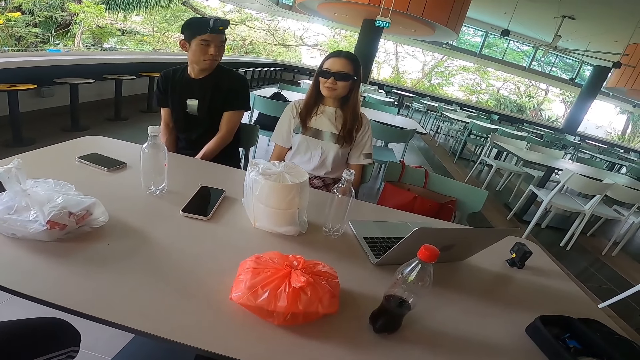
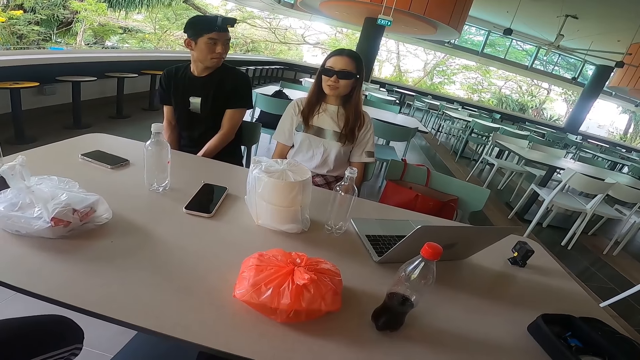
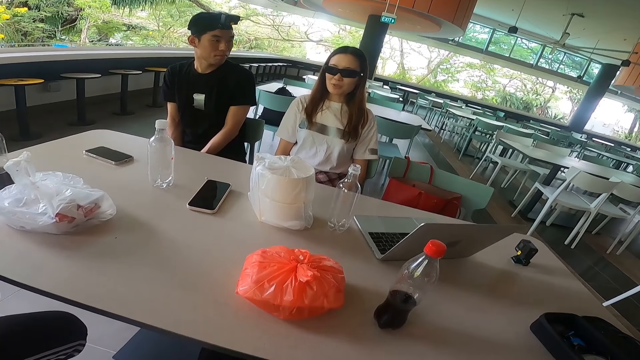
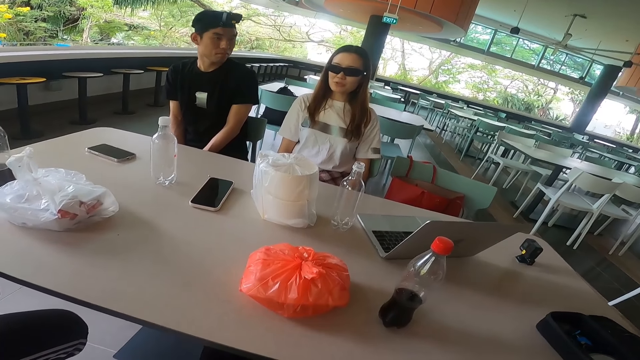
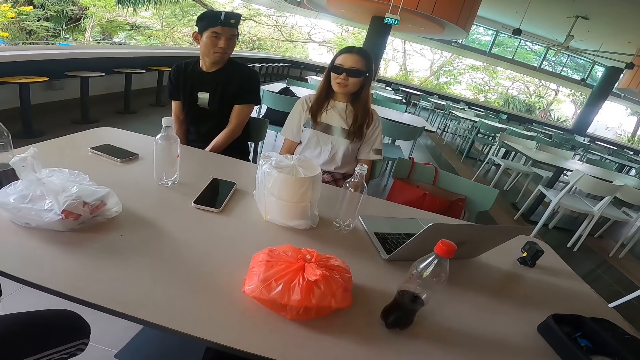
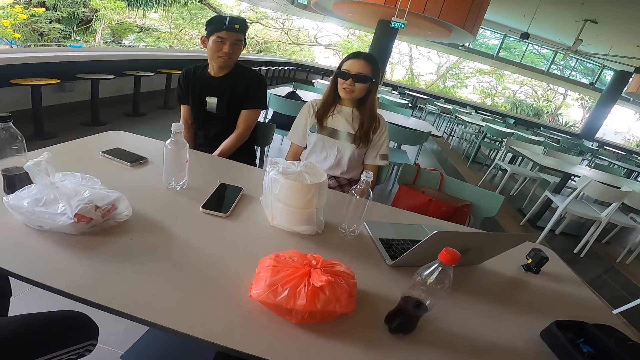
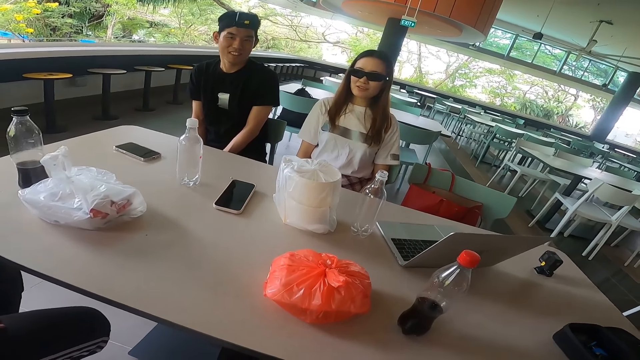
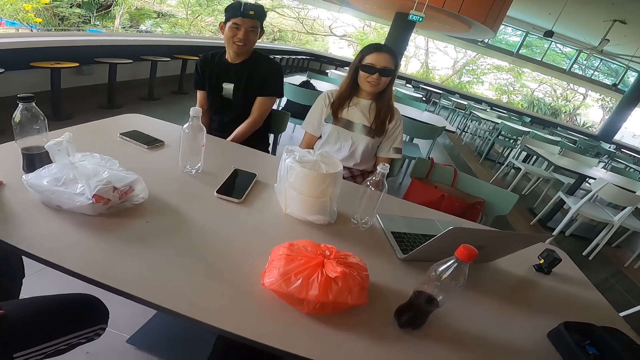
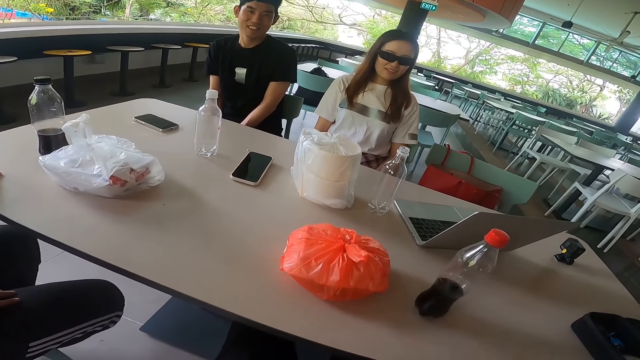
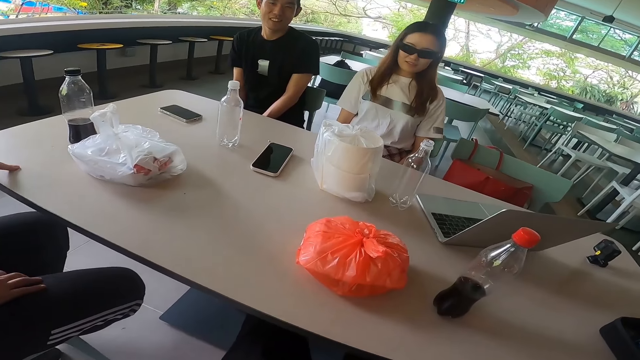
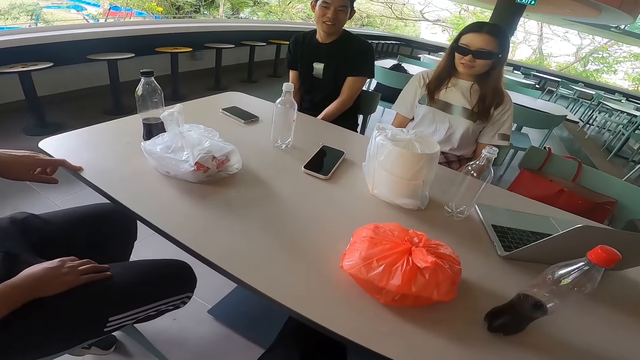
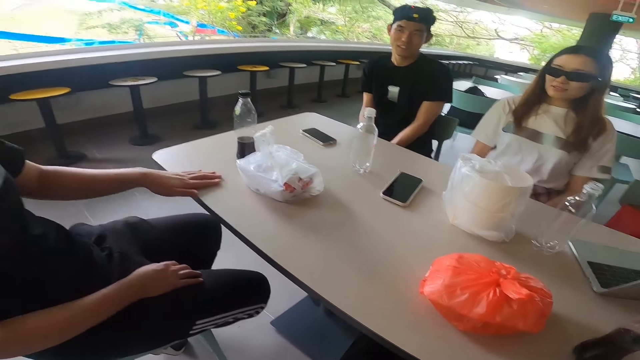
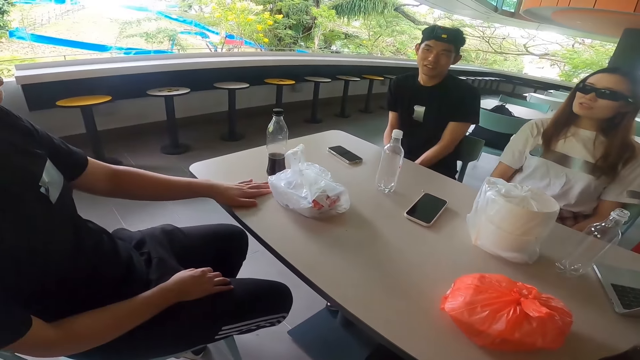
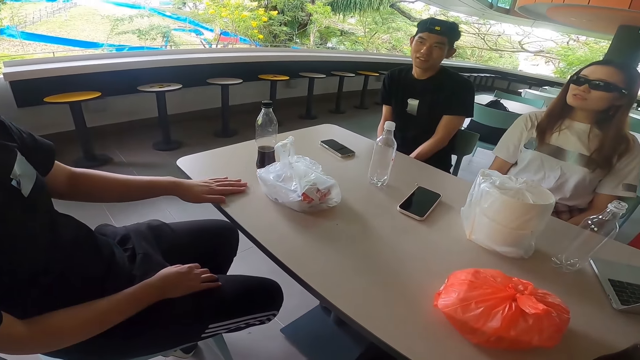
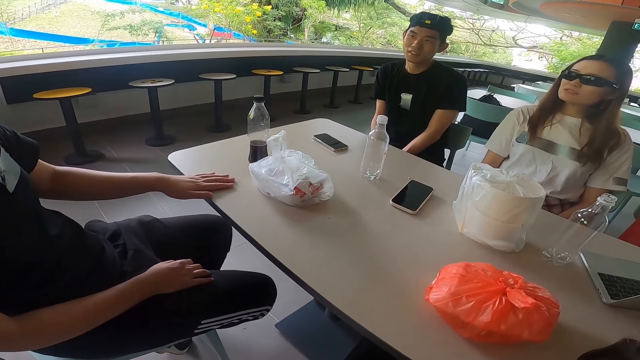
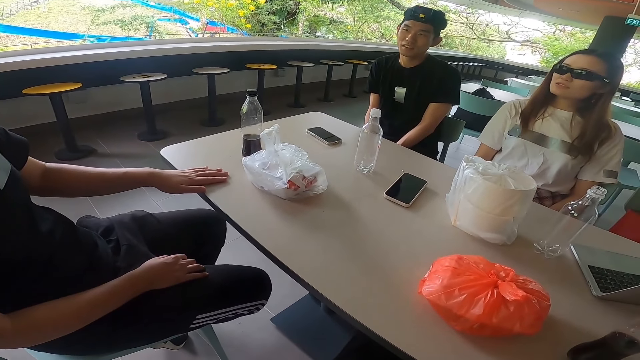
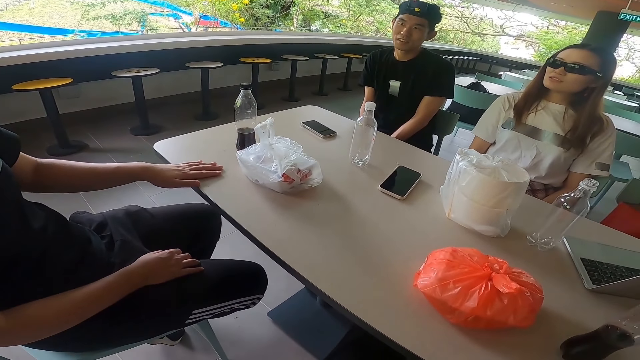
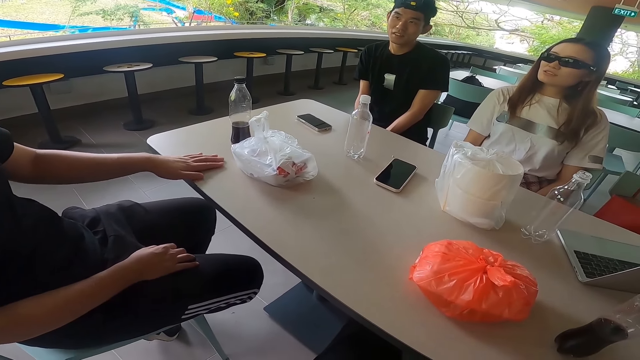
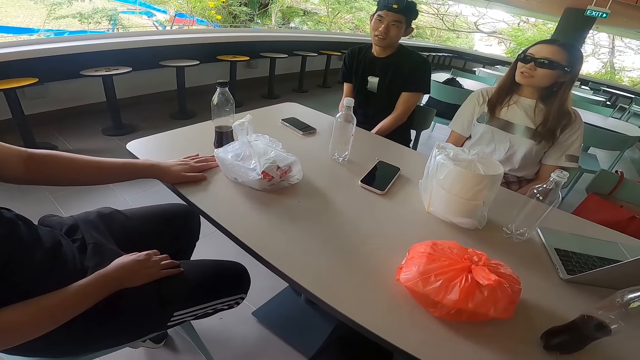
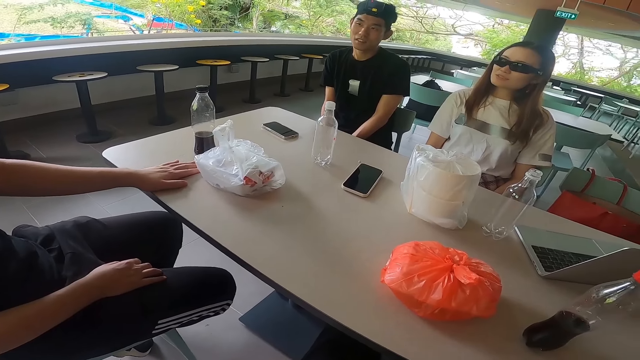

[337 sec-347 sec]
The camera wearer stares at the table. A man touches the polythene bag with the left hand.

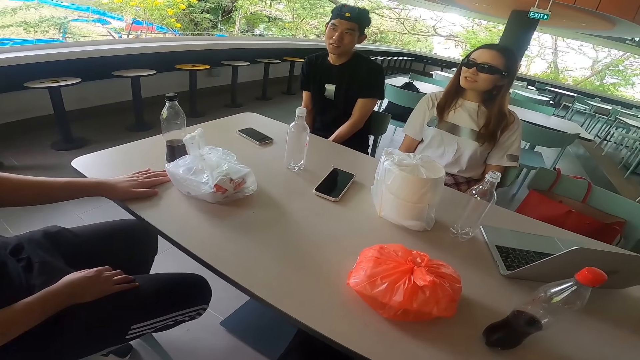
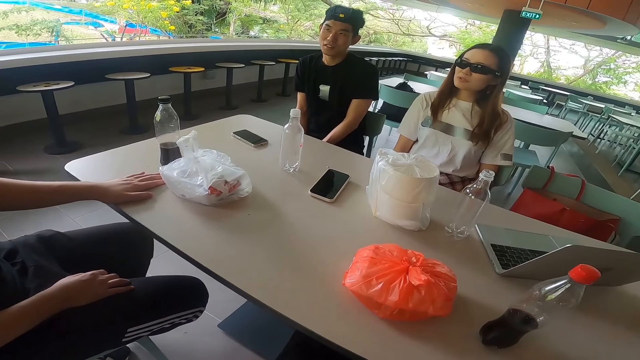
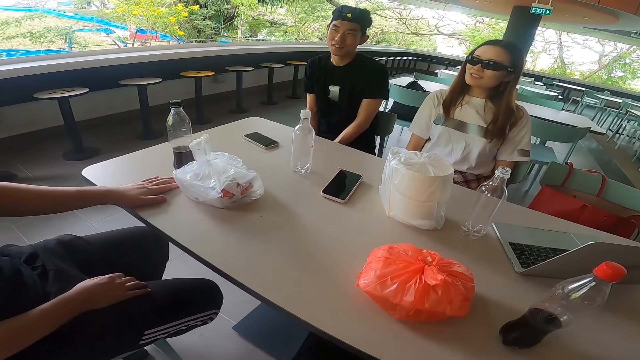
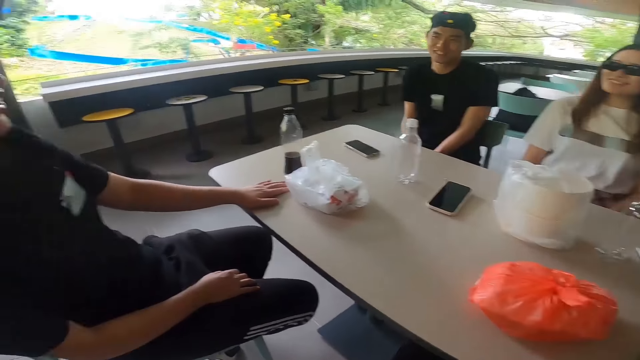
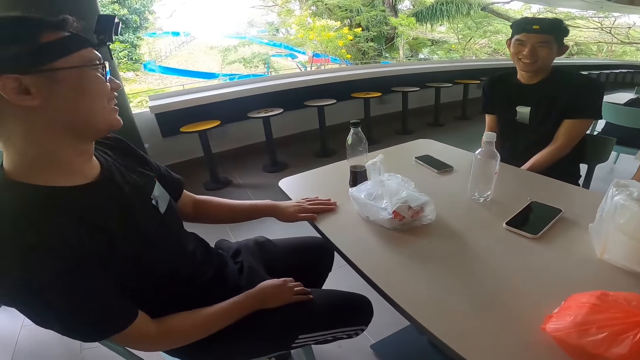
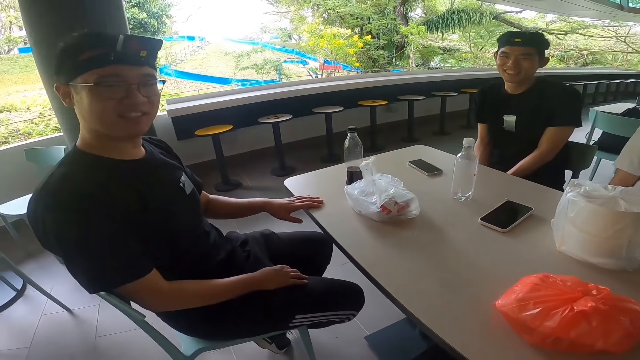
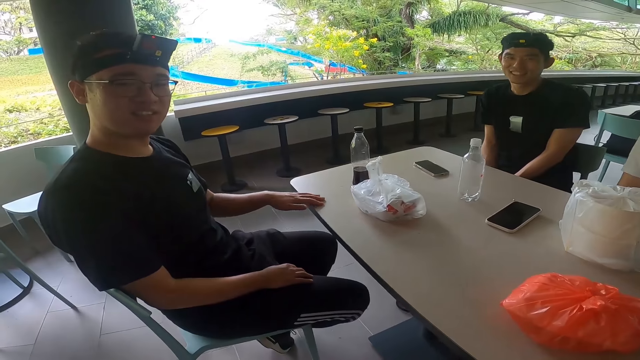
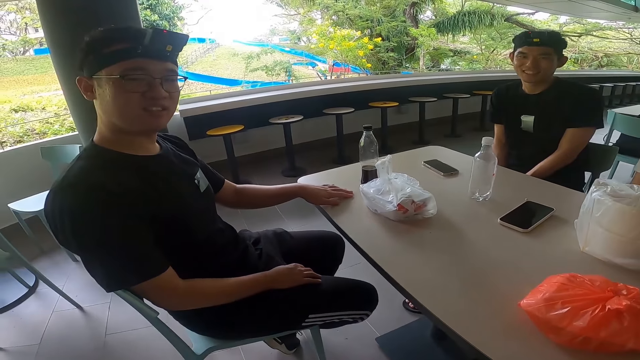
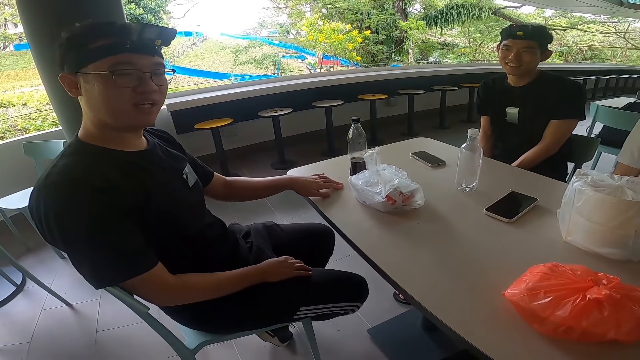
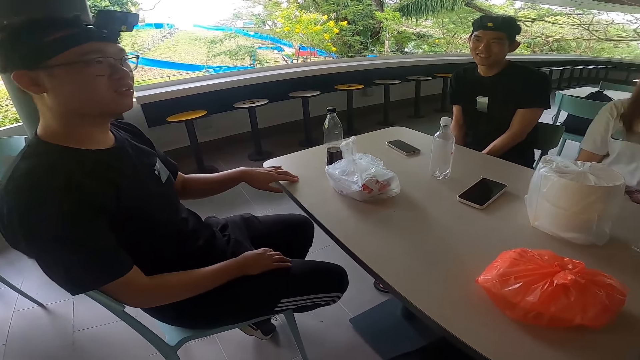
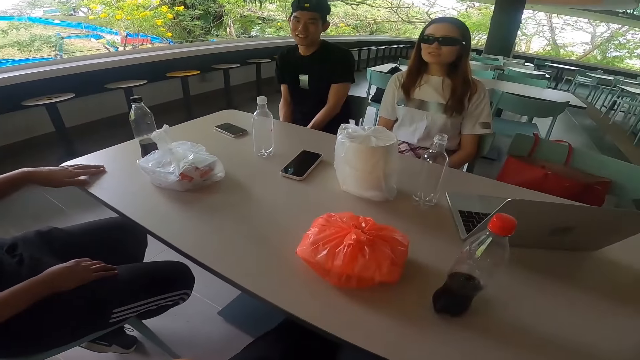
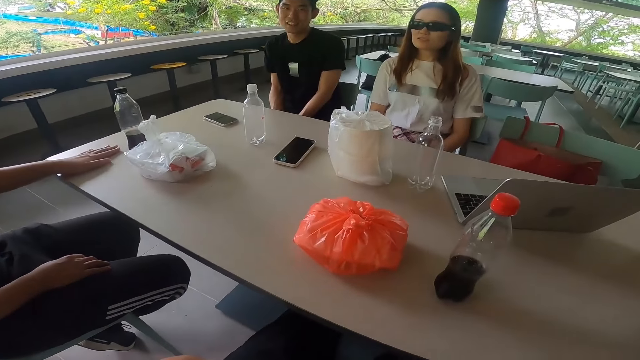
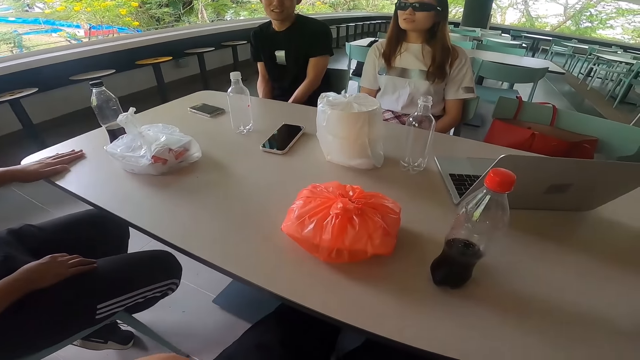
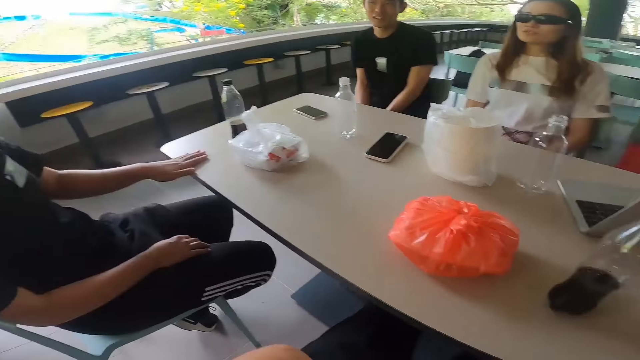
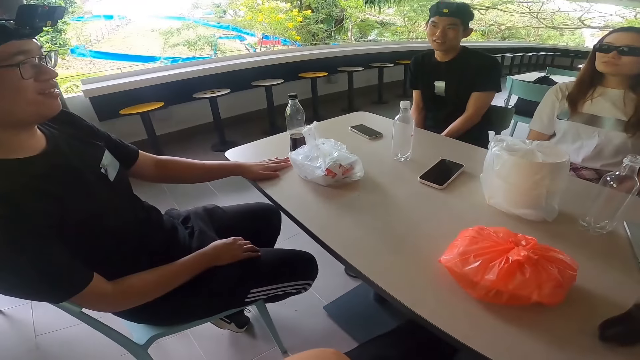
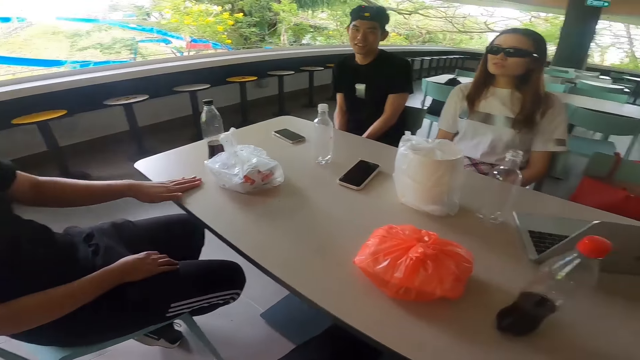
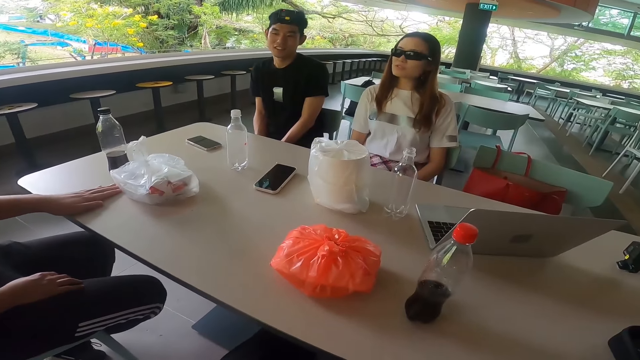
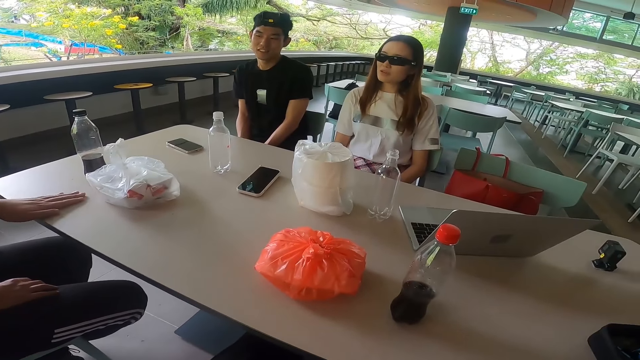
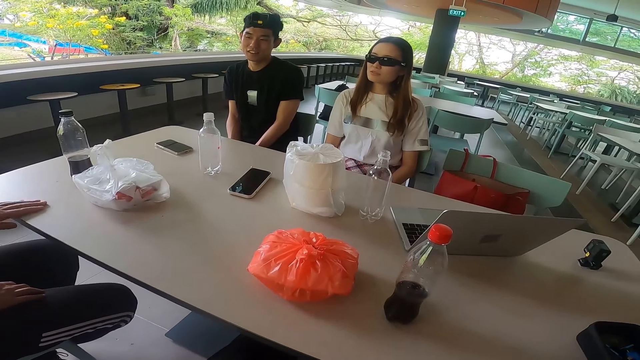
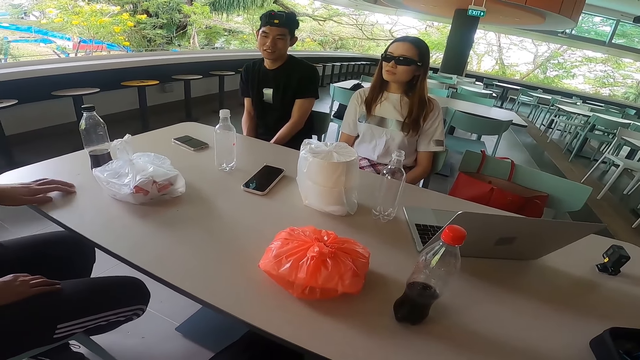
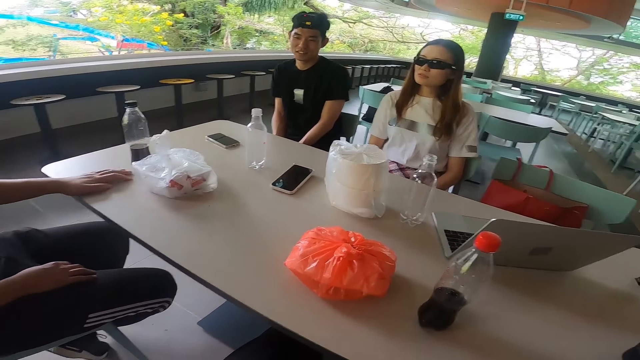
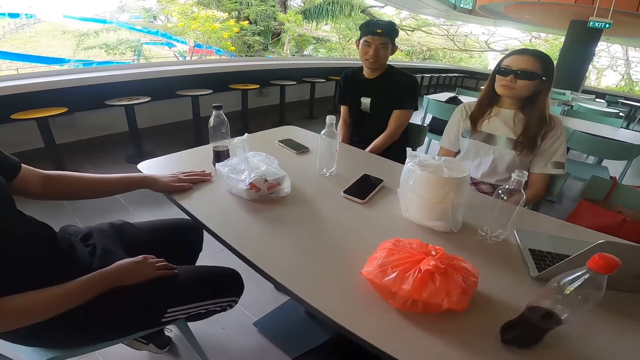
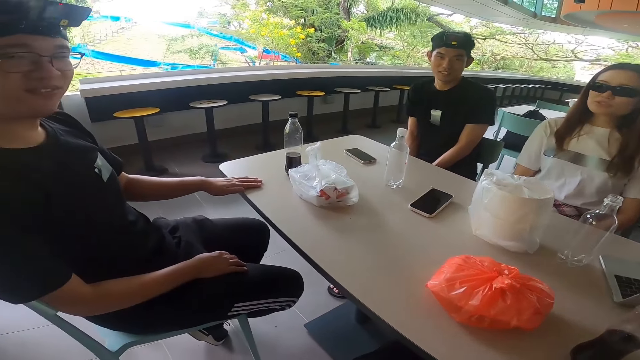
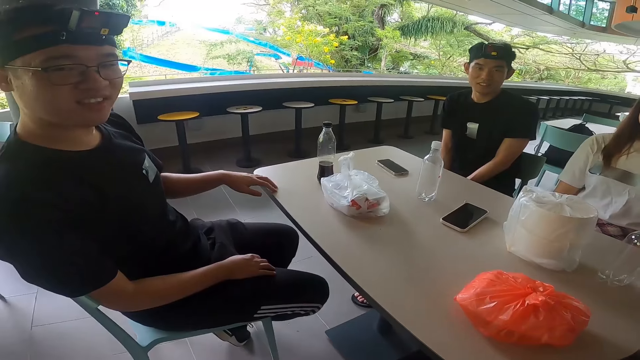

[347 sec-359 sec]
The camera wearer stares at a man. They stare at a lady. They stare at the man. They stare at the lady. The man touches the polythene bag with the left hand.
